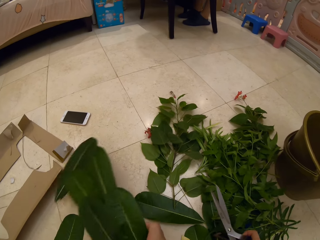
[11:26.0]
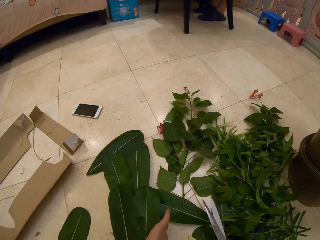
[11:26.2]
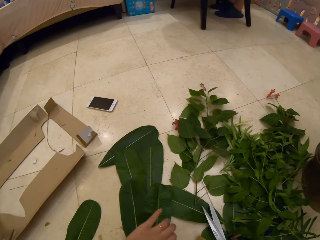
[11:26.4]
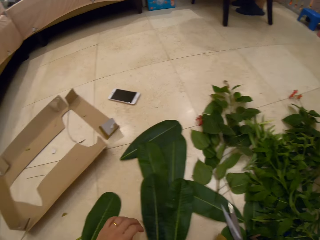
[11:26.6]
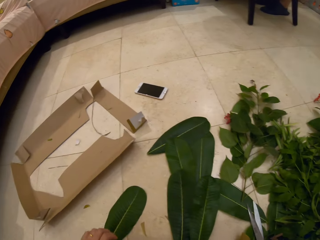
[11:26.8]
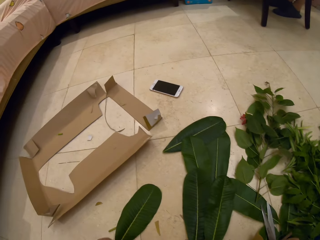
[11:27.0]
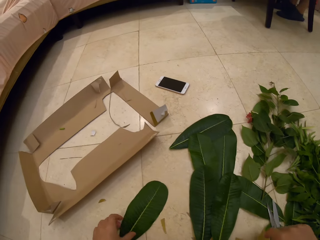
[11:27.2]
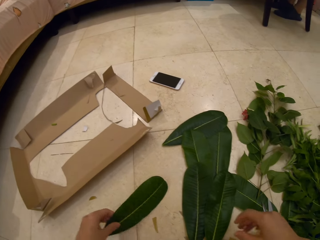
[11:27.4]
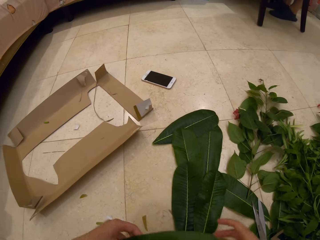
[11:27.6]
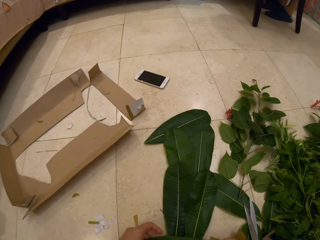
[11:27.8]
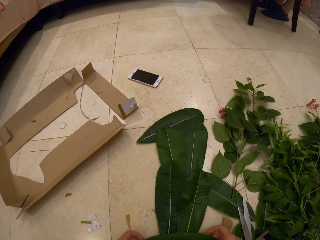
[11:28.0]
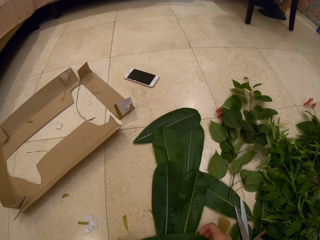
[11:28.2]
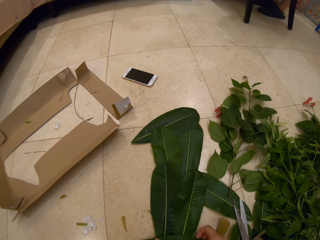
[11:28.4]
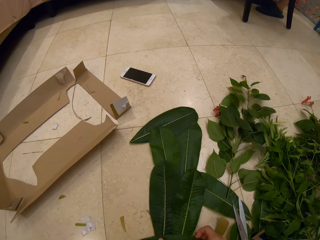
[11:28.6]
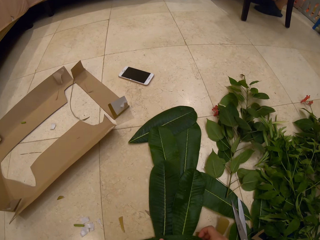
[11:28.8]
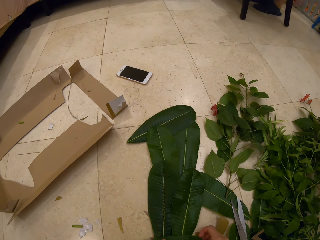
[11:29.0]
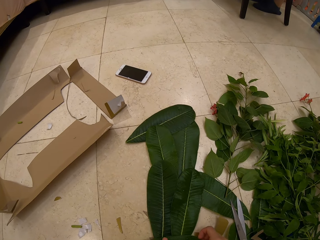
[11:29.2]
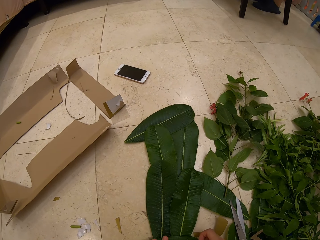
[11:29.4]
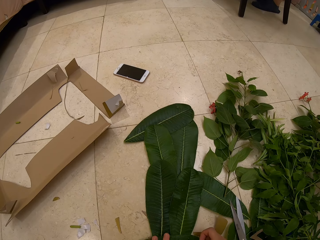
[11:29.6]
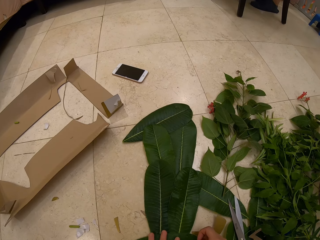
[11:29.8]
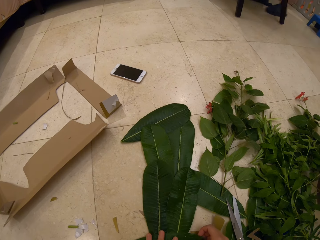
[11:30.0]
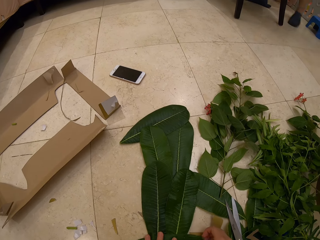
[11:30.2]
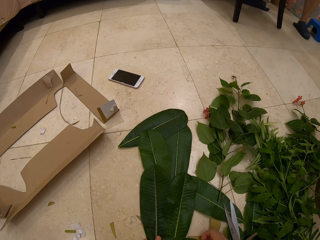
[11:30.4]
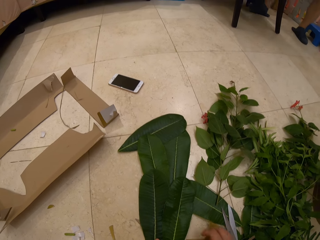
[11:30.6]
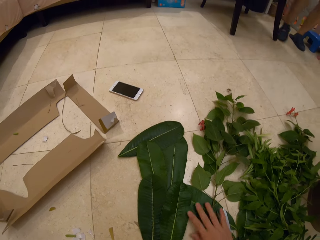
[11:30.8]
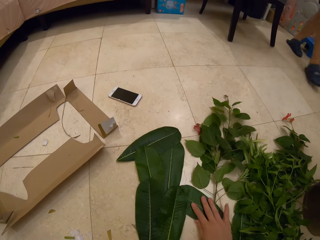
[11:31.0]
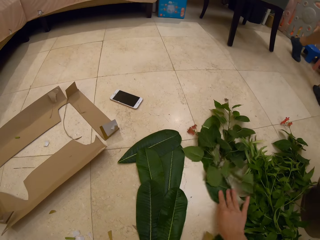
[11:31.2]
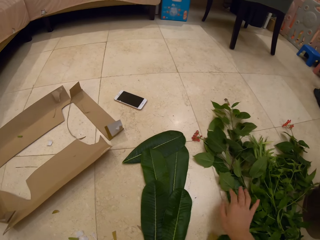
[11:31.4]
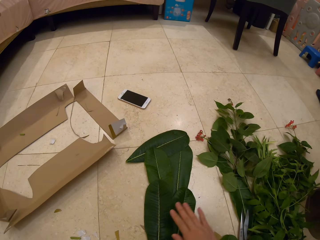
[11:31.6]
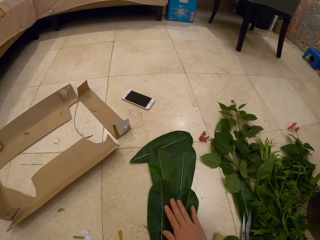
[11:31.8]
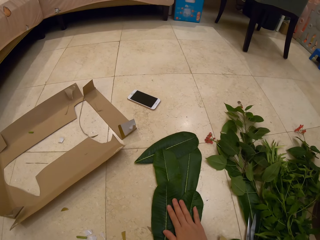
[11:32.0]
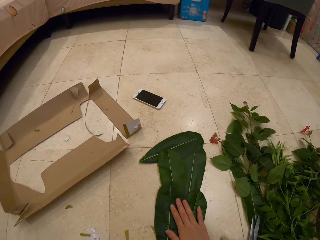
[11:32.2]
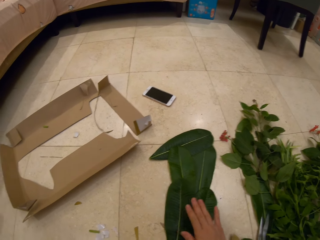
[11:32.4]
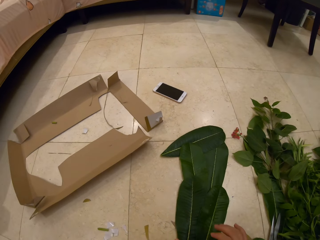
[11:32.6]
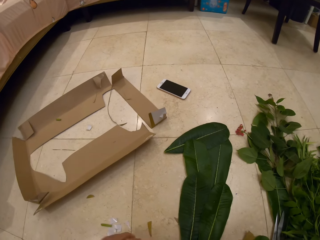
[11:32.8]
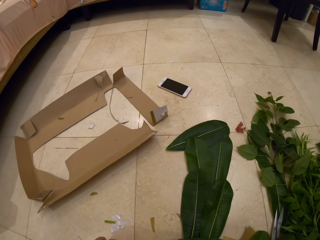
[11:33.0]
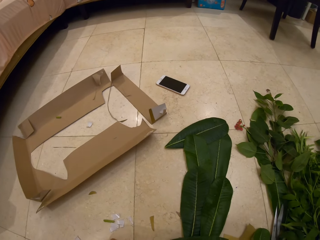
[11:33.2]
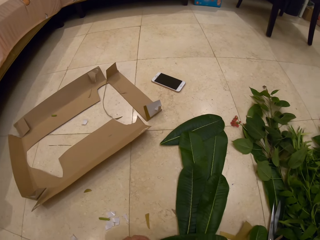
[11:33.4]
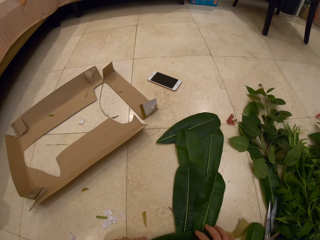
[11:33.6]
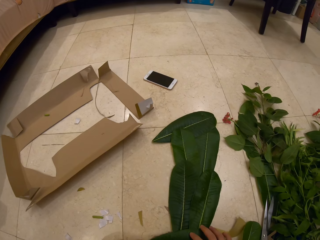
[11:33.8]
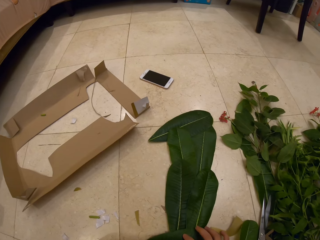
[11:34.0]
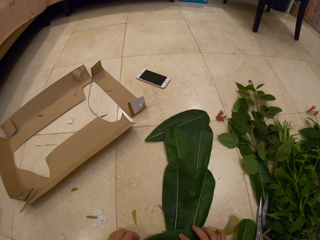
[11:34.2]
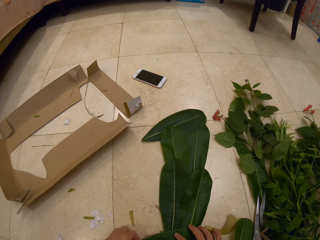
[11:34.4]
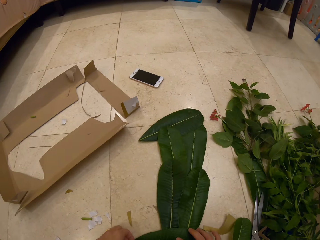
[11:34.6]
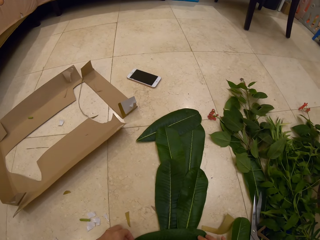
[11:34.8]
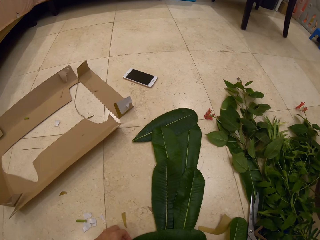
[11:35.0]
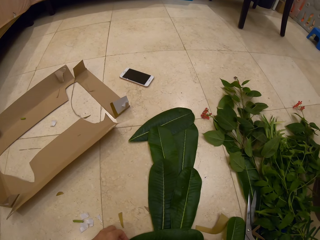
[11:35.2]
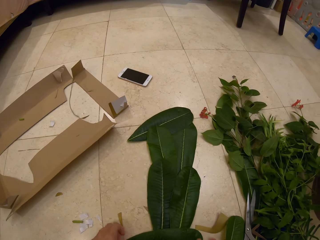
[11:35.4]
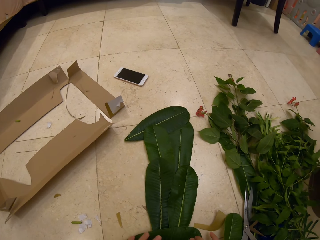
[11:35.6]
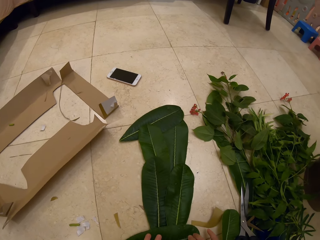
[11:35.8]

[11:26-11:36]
The camera wearer removes off the cut with hands. They put down the leaves decoration, pick up a leaf and place the leaf on the cardboard. They put the scissors and the bunch on the floor. They take another piece of leaf. They push the leaves sideways on the floor. A person walks around in the room. The camera wearer touches the leaves decoration. They look at the leaves decoration. They streamline the bunch.

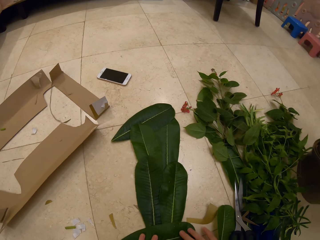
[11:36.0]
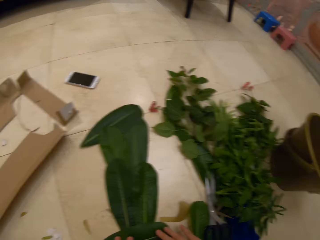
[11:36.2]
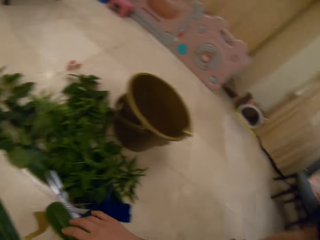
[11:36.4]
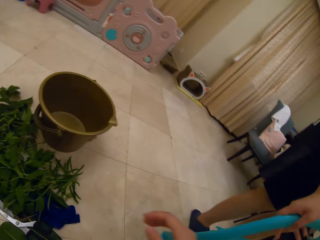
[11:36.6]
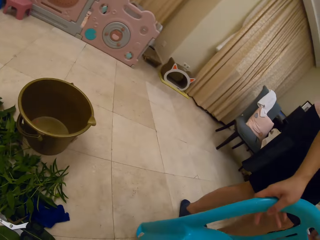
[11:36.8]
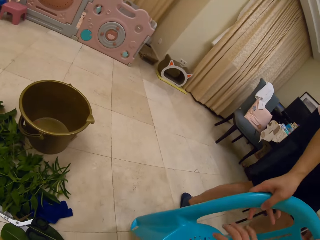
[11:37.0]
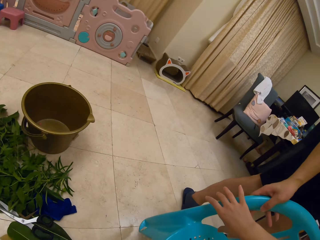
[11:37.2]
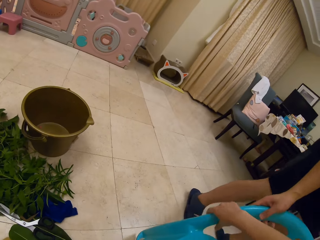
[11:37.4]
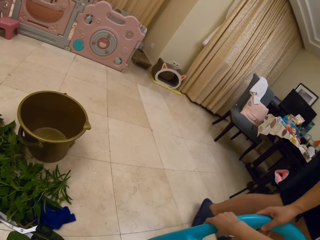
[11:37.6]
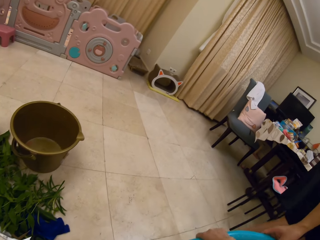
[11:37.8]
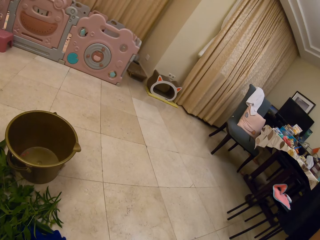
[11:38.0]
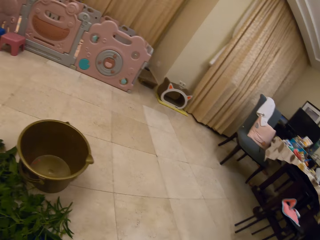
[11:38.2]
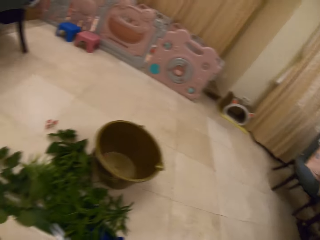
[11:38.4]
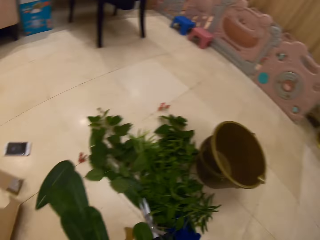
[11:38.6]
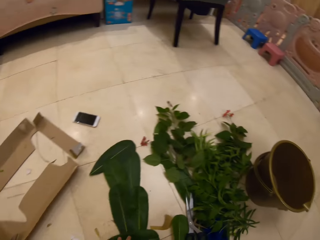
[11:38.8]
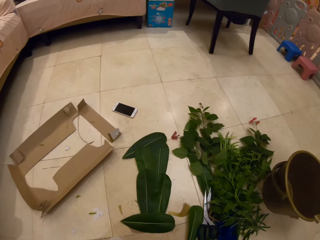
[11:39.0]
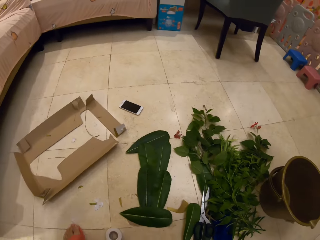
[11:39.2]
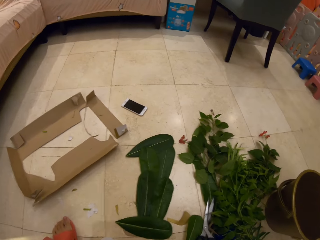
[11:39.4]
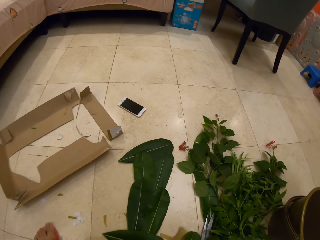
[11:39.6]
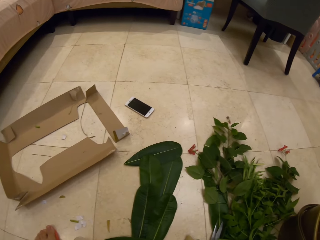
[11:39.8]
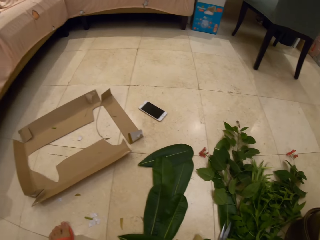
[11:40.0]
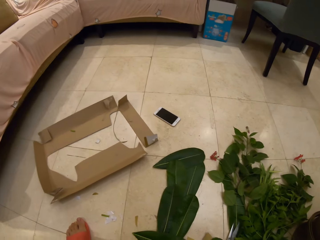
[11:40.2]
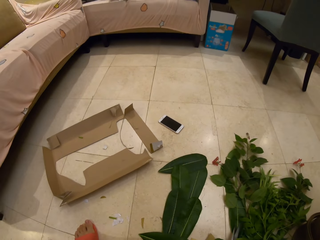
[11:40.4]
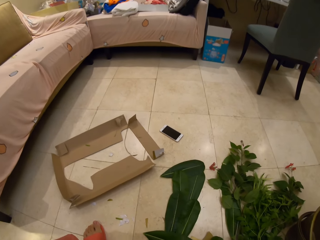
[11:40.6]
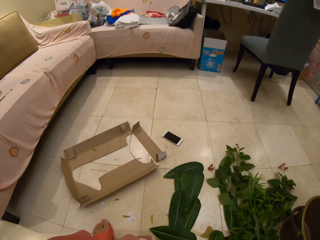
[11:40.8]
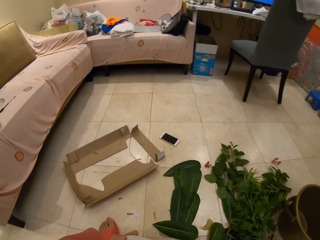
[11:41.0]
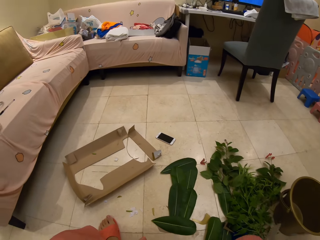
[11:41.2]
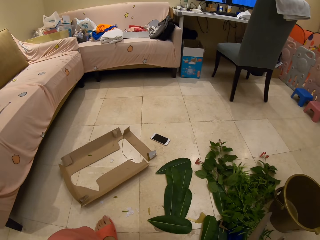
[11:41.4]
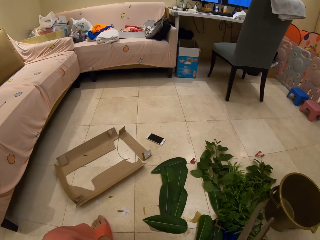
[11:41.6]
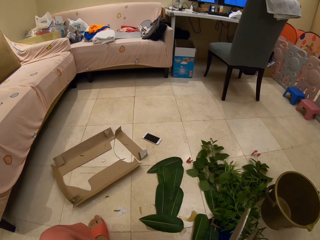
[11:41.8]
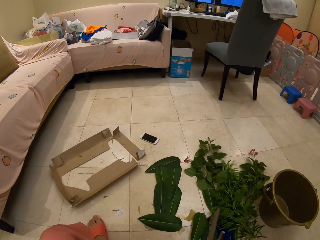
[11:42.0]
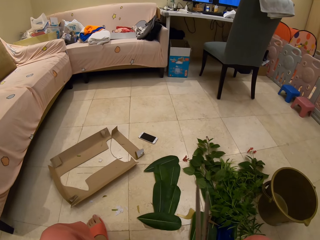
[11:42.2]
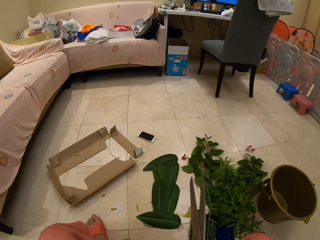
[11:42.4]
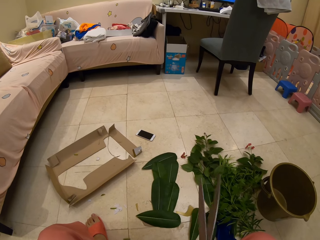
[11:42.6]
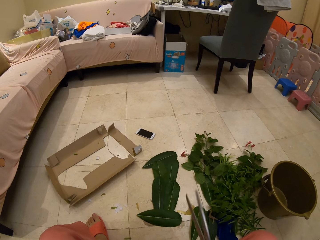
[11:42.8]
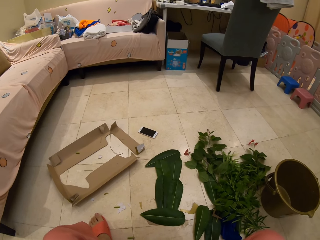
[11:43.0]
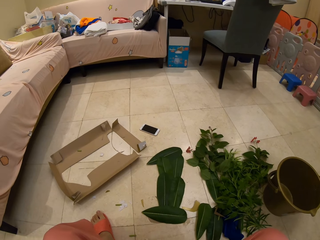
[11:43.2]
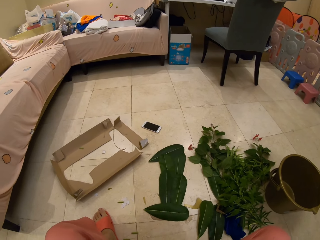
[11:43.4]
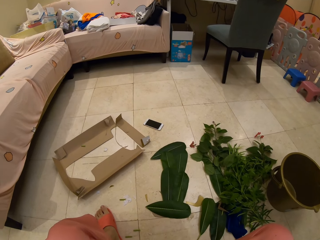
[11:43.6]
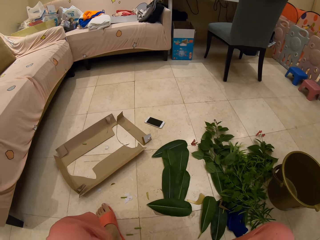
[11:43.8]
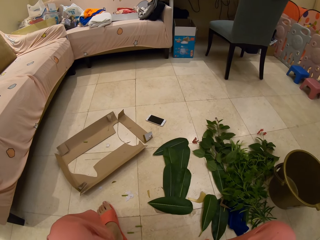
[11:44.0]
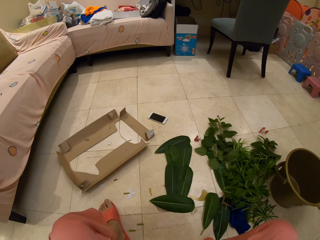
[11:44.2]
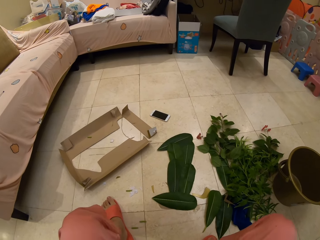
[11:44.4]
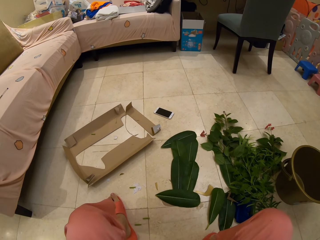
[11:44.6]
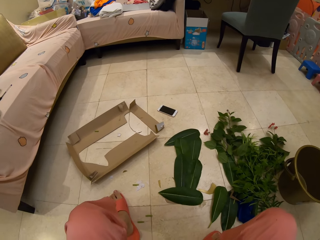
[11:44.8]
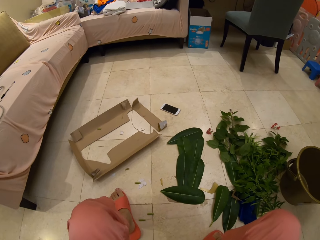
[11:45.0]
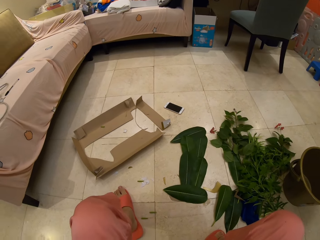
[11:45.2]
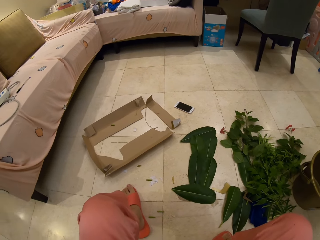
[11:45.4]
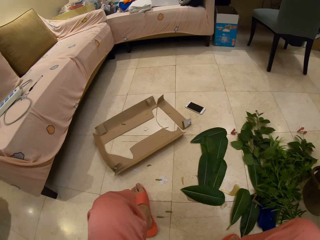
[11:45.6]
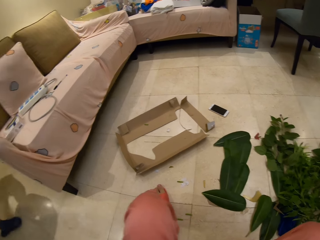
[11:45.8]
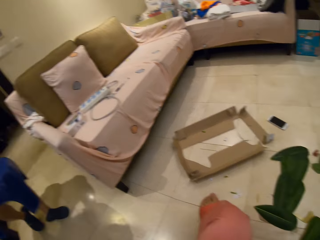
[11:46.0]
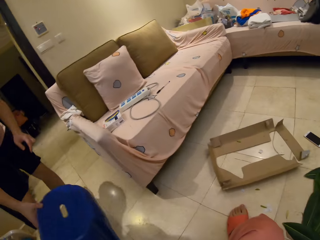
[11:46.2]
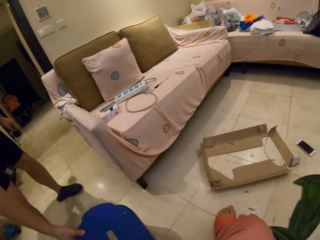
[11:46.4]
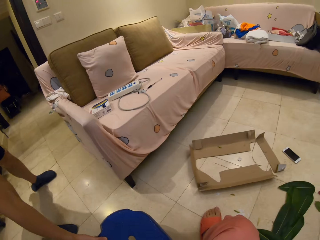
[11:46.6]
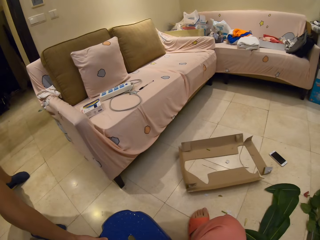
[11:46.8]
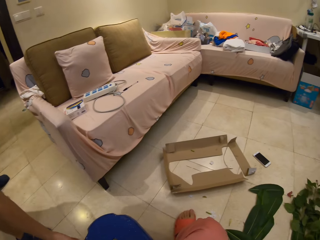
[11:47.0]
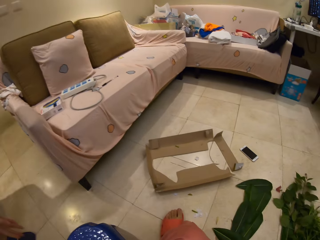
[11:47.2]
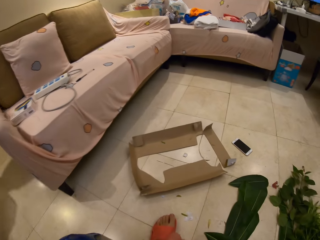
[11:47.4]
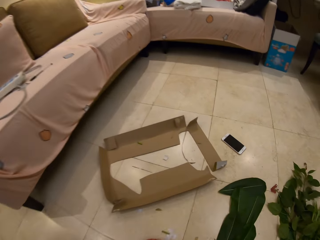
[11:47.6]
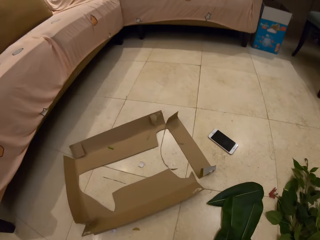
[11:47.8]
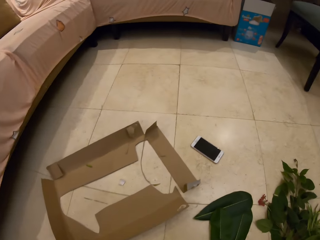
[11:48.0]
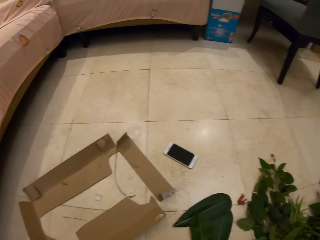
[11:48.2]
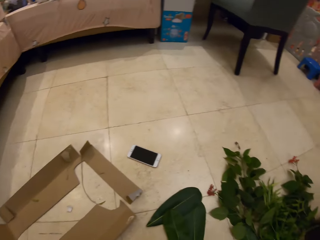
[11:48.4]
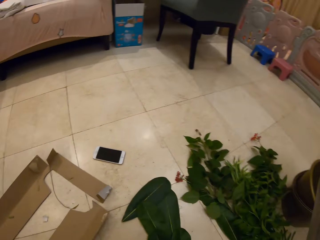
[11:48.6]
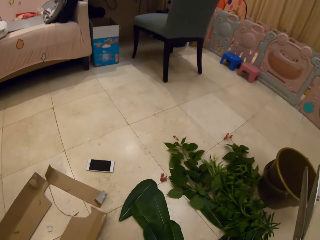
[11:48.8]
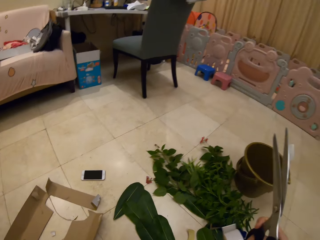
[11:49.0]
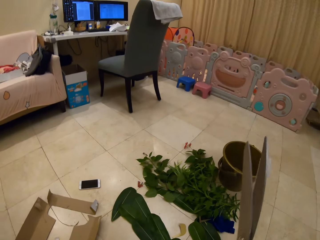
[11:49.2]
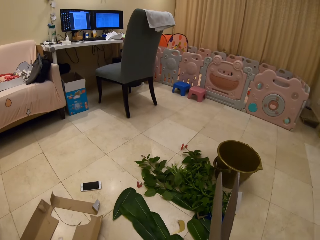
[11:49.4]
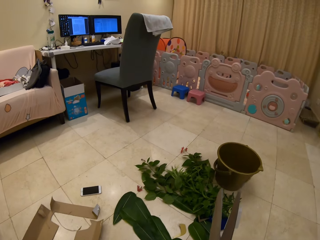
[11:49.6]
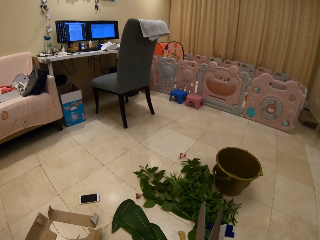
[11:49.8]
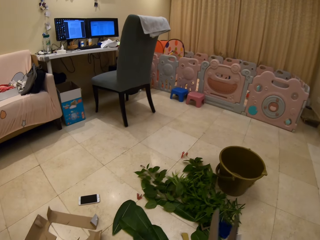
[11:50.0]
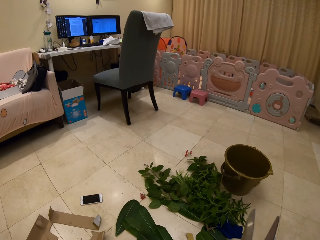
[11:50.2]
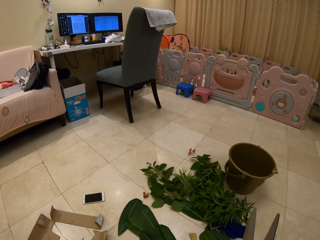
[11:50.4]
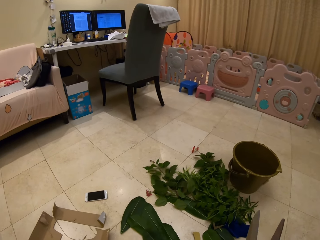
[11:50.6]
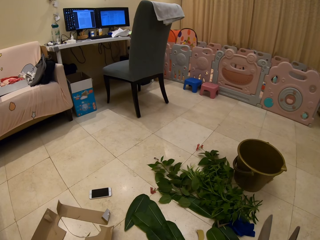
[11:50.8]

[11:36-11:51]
The camera wearer adjusts the leaf on the cardboard. A person gives a chair to the camera wearer. The camera wearer takes the chair. They look at the leaves decoration. They pick up the scissors. They take a seat and show up the scissors. They cut off a piece of cardboard. The person gives the chair to the camera wearer.
